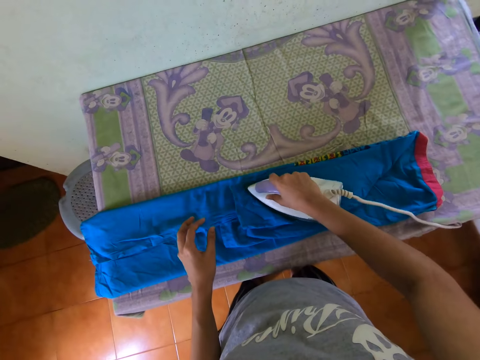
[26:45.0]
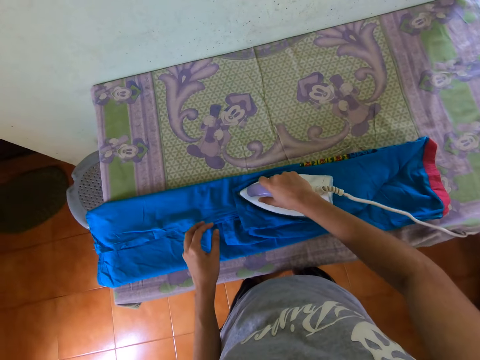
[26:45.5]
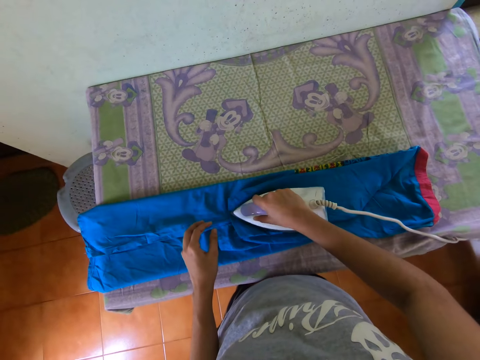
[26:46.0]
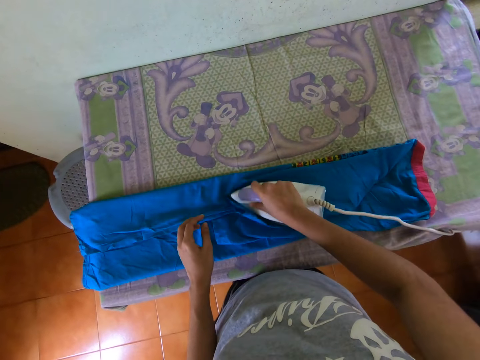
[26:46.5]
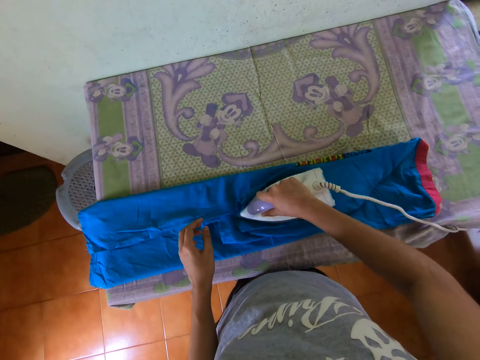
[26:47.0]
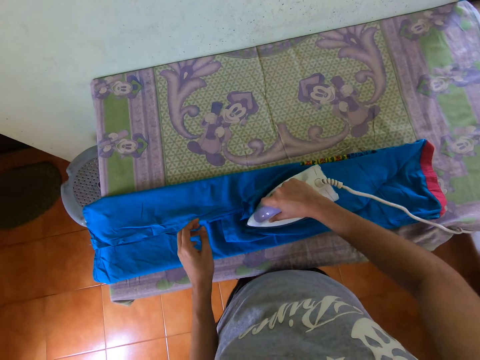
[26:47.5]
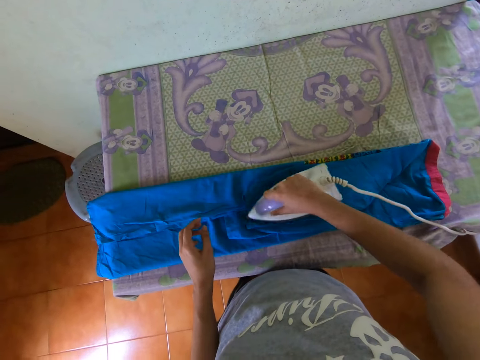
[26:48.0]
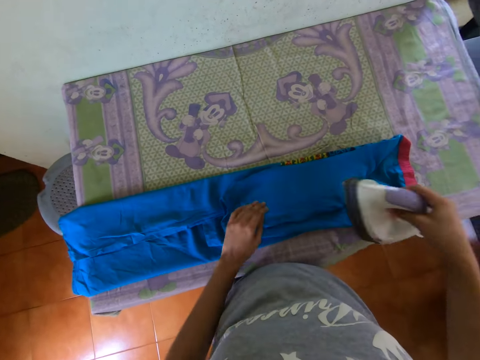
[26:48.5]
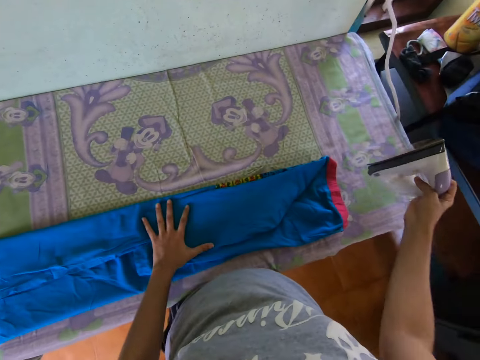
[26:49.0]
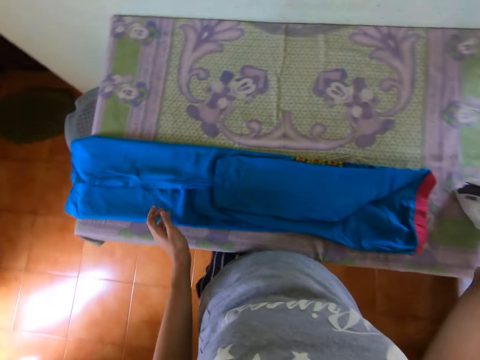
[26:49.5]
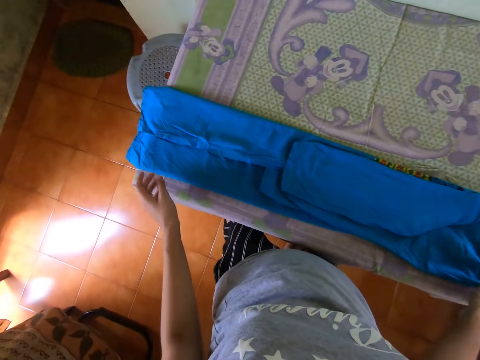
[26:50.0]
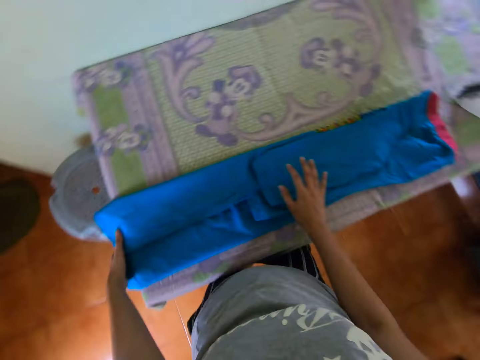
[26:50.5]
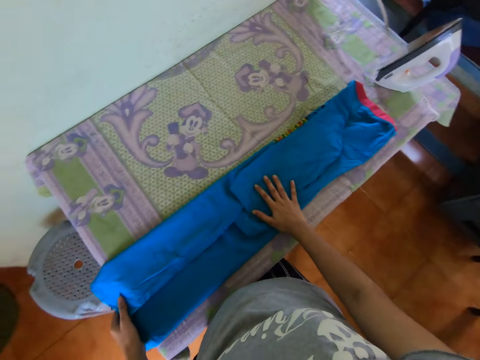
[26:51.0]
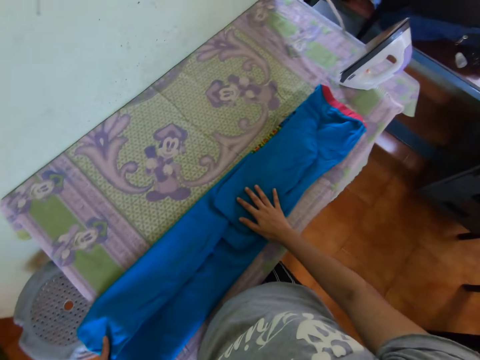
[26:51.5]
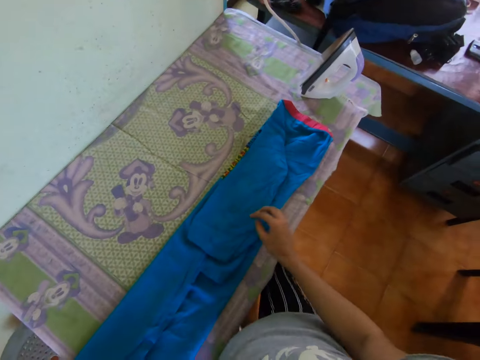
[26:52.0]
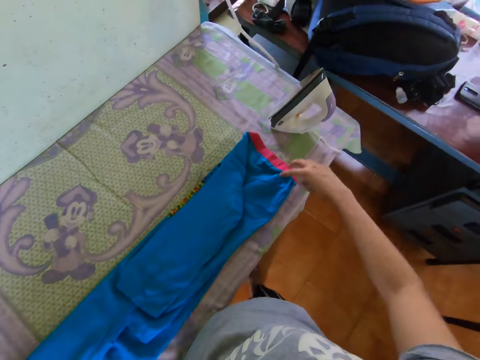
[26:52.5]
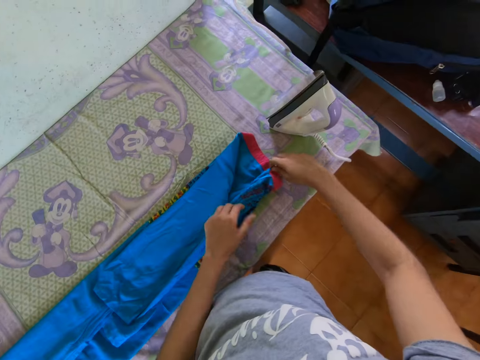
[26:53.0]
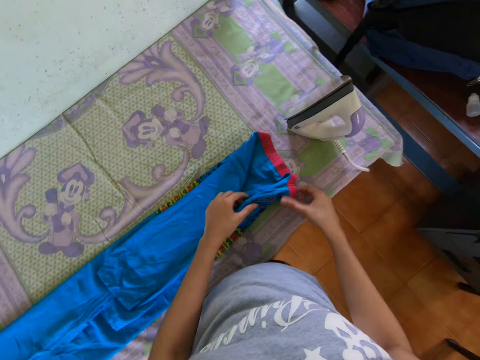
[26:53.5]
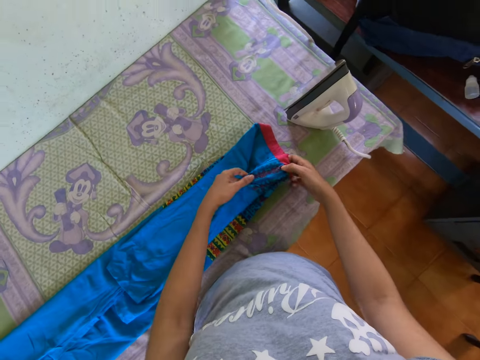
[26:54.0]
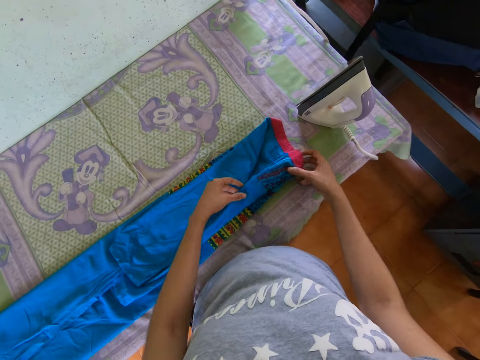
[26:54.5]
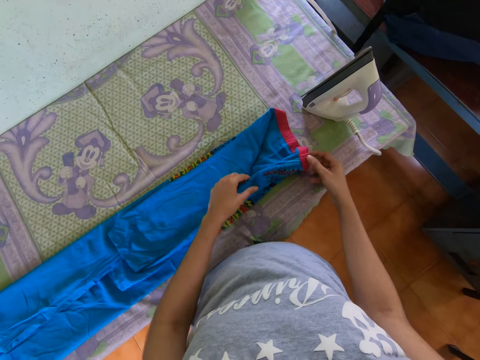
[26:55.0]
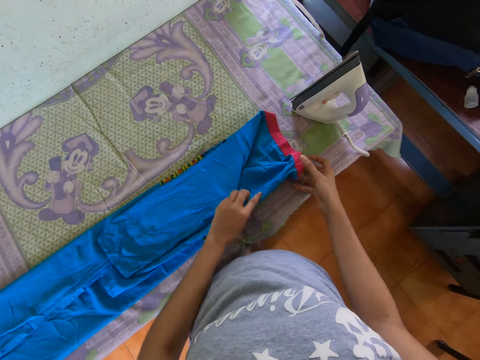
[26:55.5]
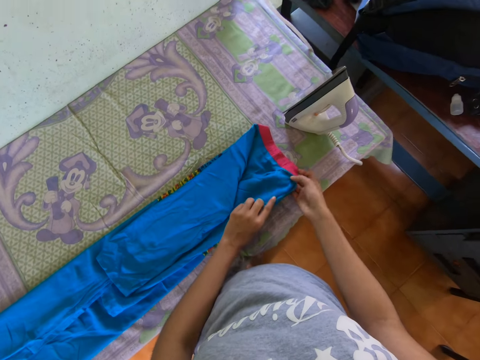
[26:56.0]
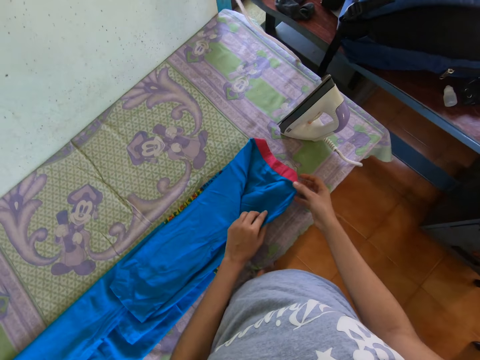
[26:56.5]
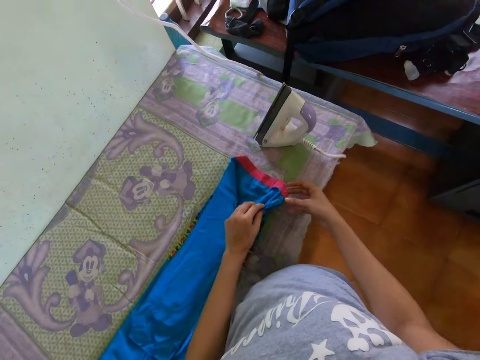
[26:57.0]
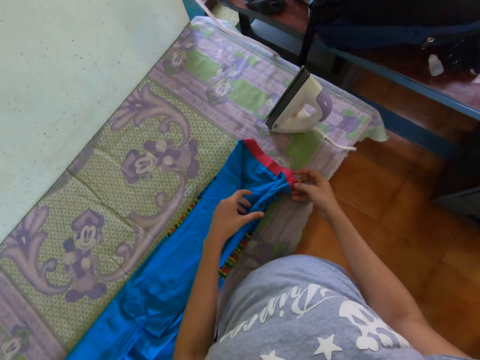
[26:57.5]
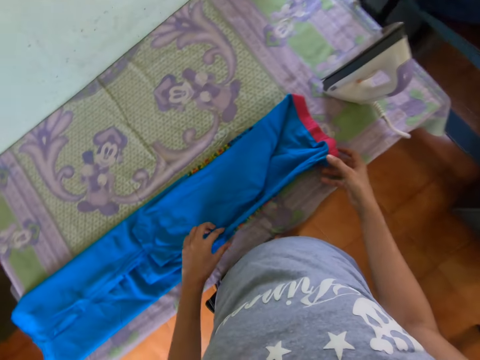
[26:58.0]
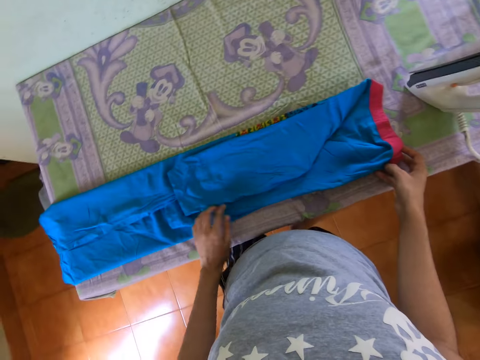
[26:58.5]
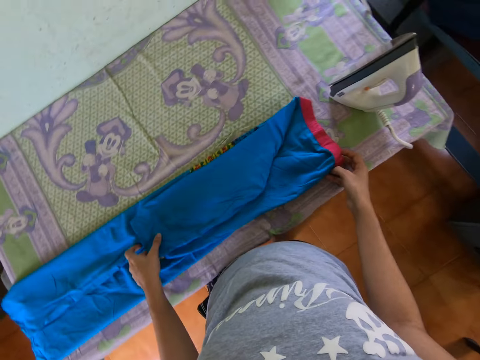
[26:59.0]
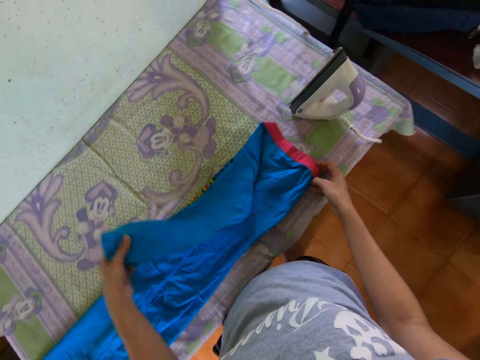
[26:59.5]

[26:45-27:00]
The camera wearer adjusts the dress on the table with her left hand. She drops the pressing iron on the table with her right hand. She holds the dress on the table with her left hand. She places her right hand on the dress. She adjusts the dress on the table with her right hand. She adjusts the dress on the table with both hands. She unfolds the dress on the table with her left hand.

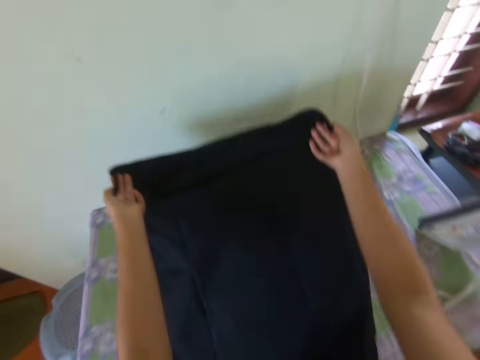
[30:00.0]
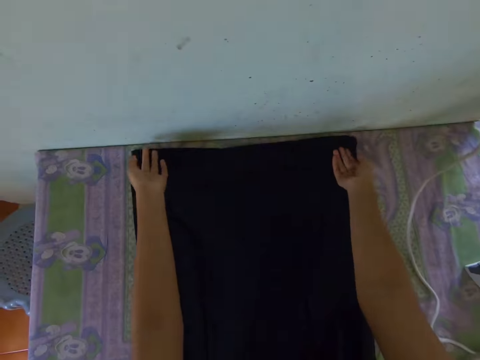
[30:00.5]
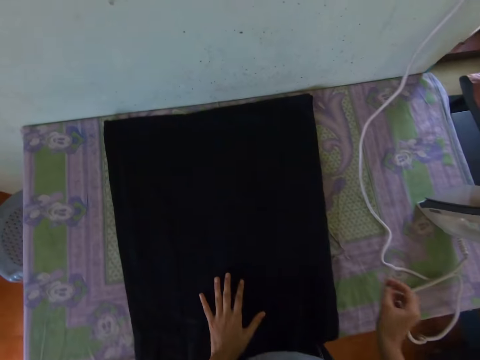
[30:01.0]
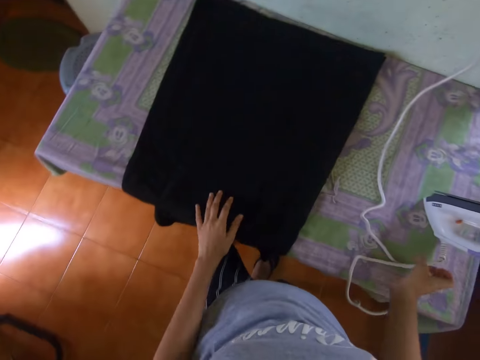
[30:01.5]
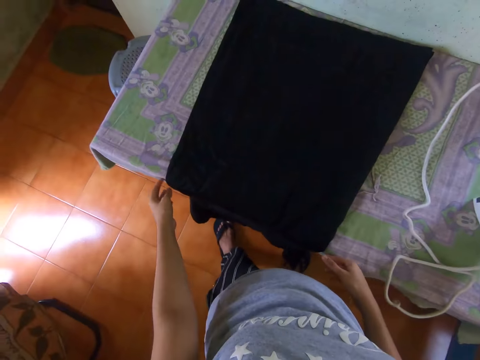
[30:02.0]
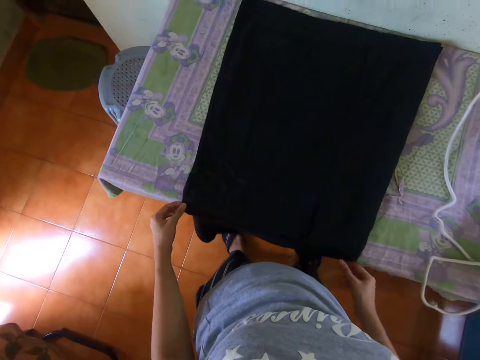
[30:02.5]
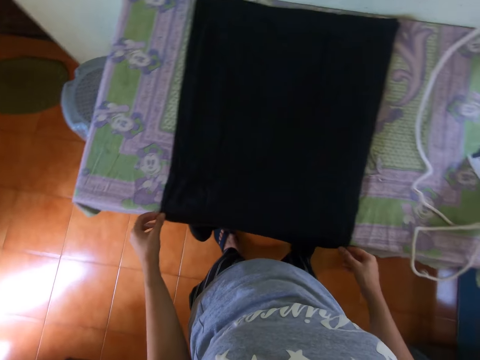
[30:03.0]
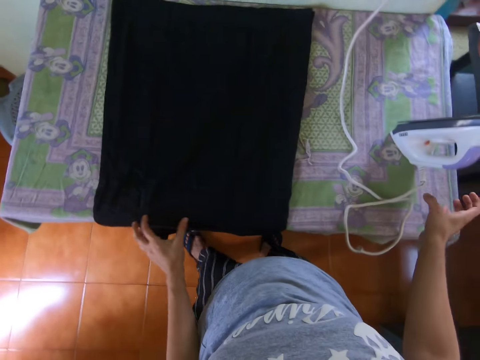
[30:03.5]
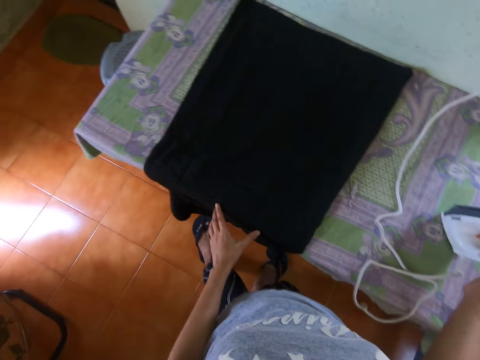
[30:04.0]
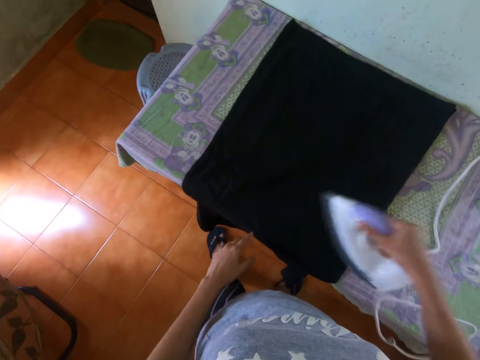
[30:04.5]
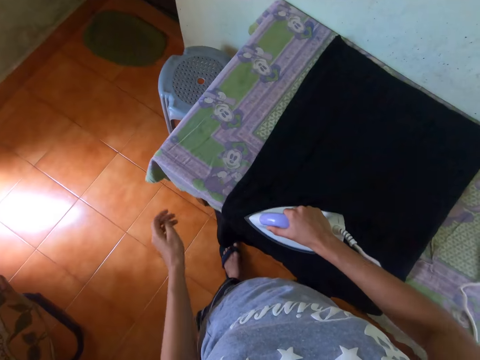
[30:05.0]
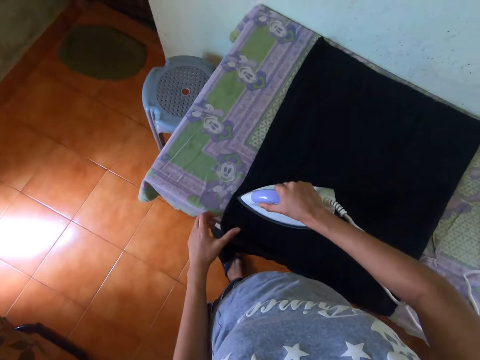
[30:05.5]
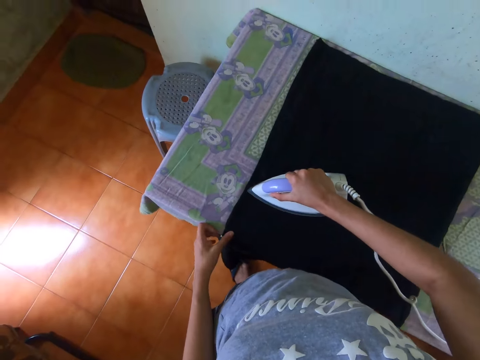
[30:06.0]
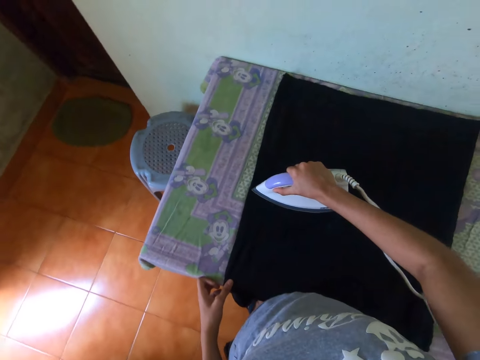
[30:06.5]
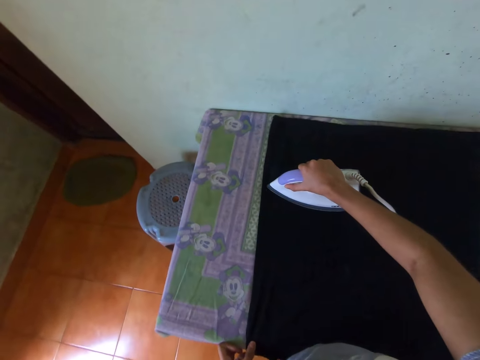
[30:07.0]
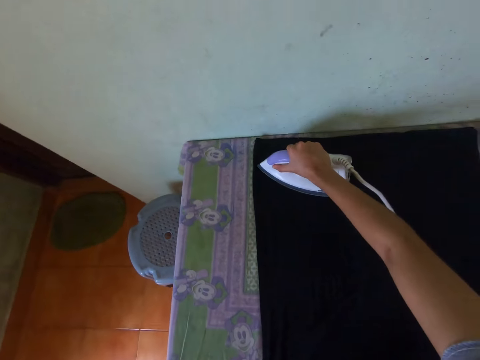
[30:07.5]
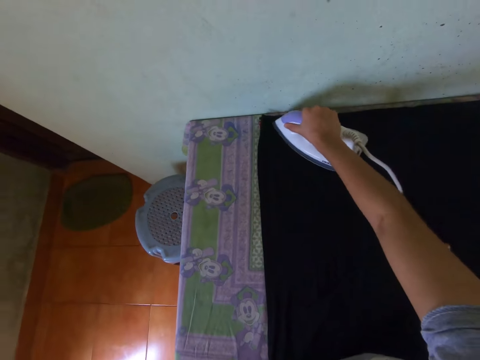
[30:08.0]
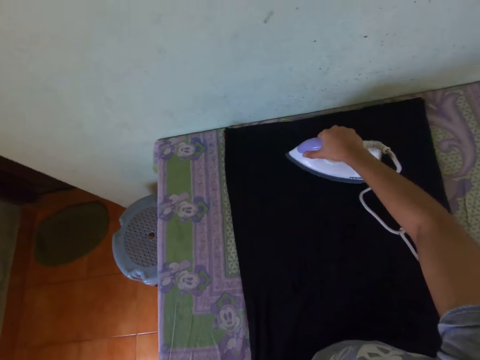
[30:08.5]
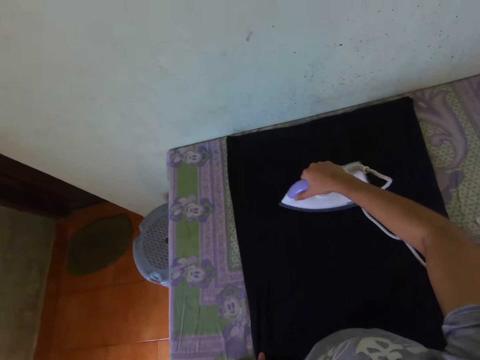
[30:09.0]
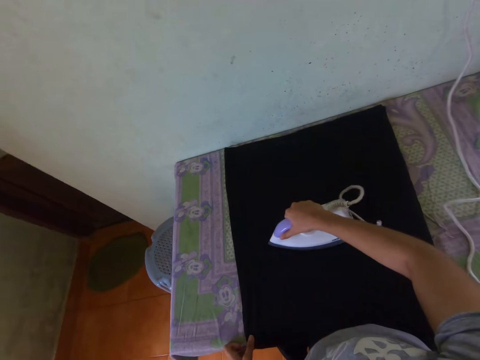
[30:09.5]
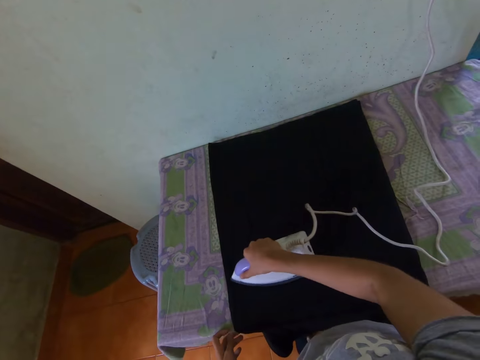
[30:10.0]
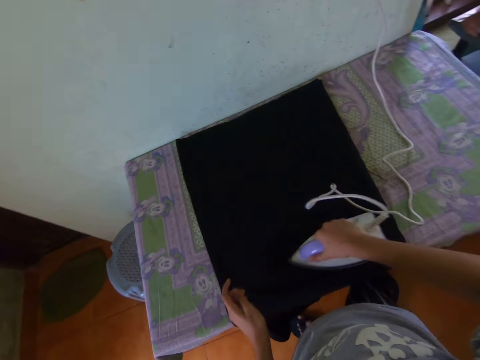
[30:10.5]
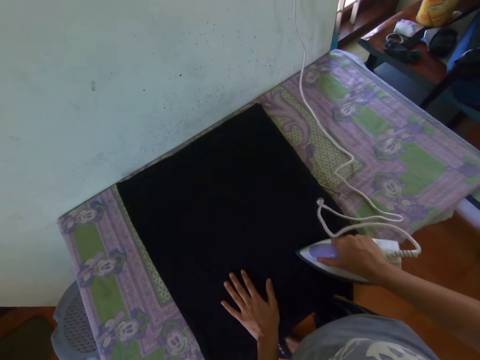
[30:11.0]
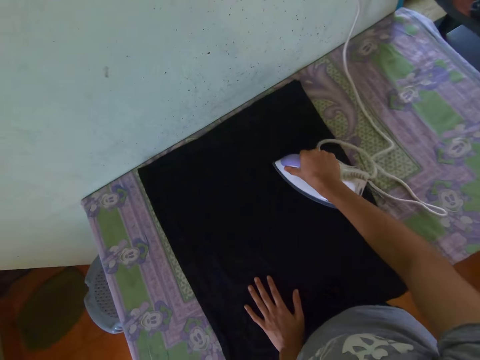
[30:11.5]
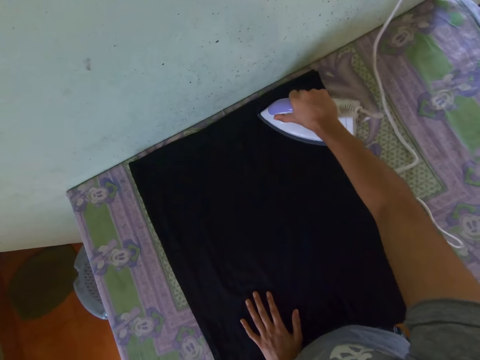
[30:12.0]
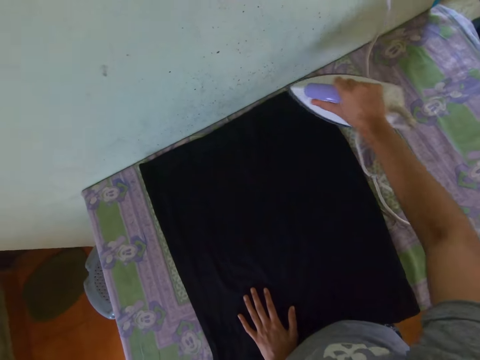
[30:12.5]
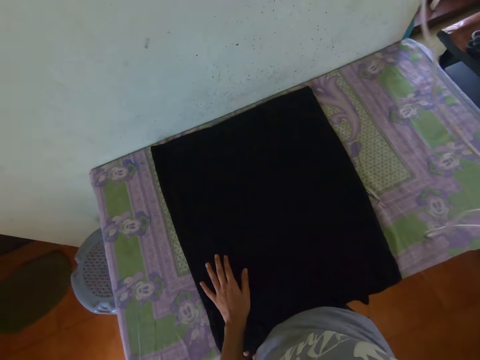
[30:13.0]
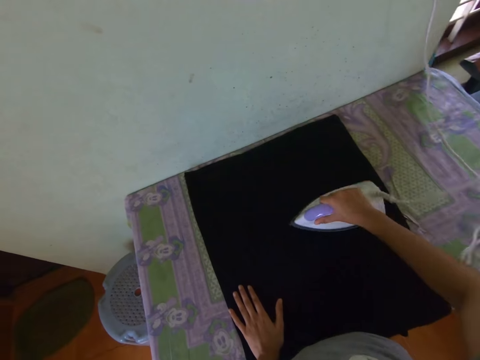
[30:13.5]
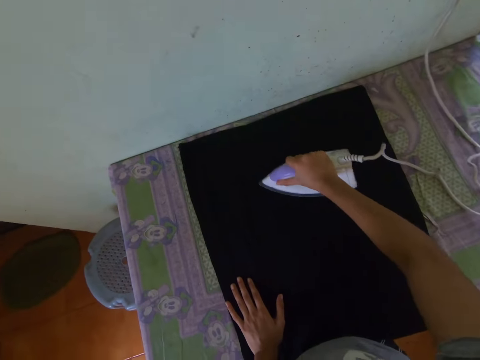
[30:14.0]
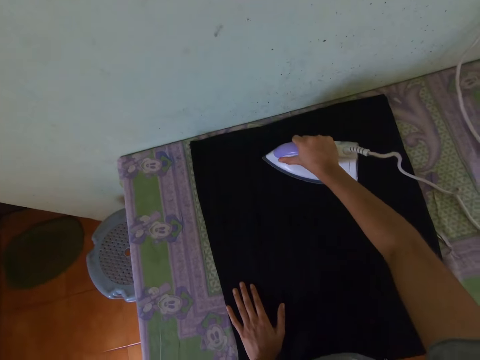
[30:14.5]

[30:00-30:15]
The camera wearer adjusts the dress on the ironing board with both hands. He picks the pressing iron from the ironing board with his right hand. He irons the dress on the ironing board with the pressing iron in his right hand. He holds the dress on the ironing board with his left hand.
